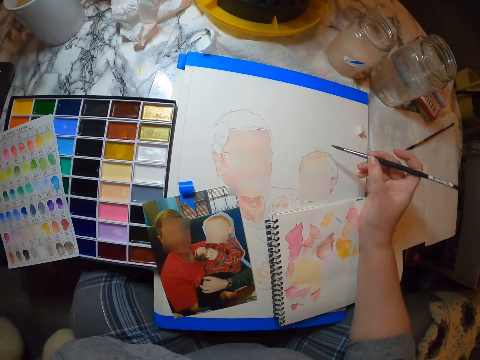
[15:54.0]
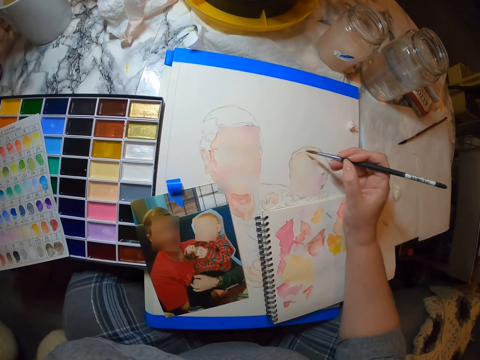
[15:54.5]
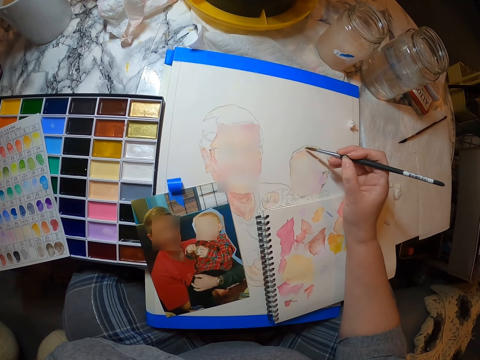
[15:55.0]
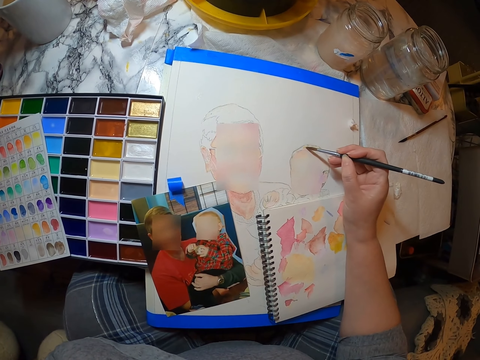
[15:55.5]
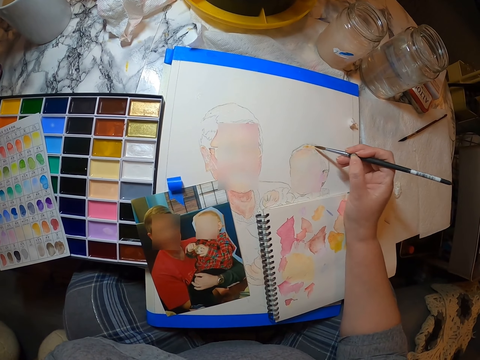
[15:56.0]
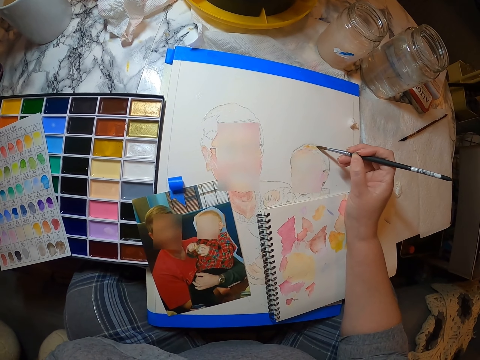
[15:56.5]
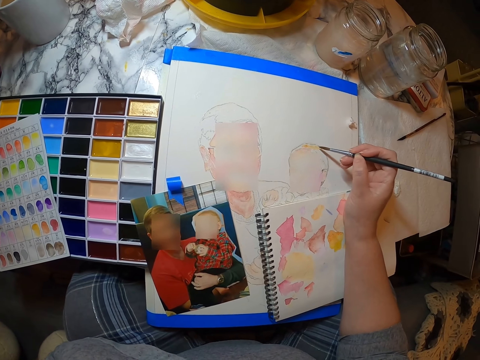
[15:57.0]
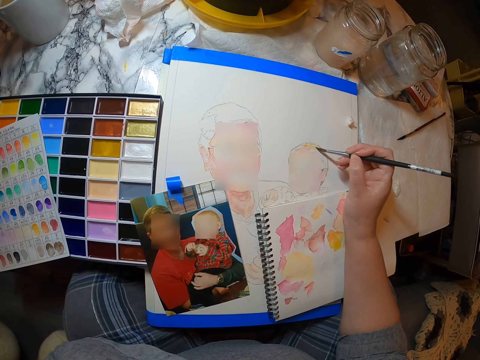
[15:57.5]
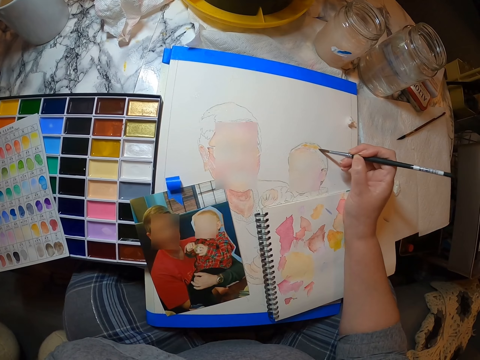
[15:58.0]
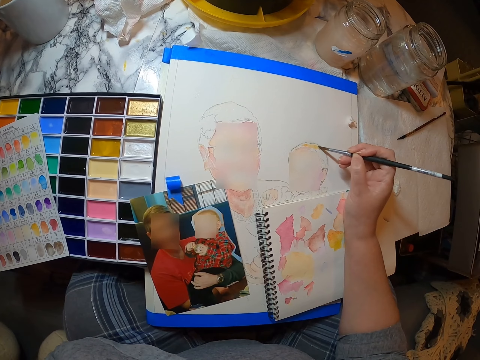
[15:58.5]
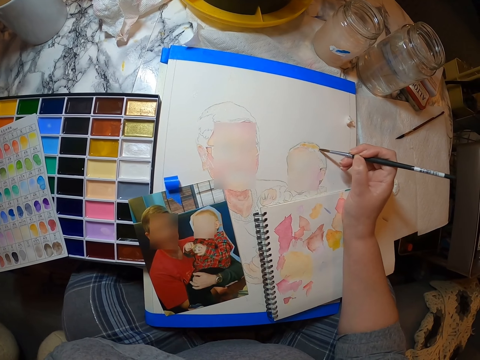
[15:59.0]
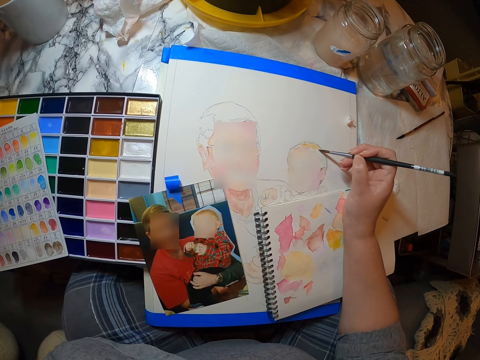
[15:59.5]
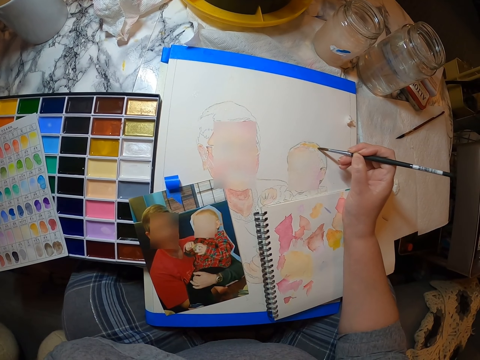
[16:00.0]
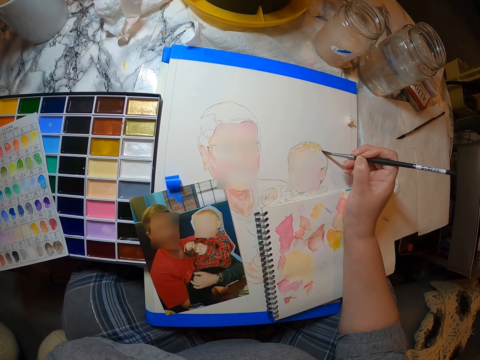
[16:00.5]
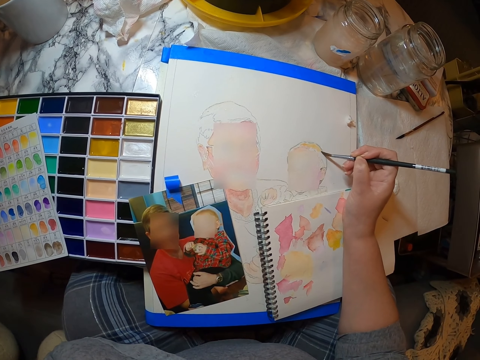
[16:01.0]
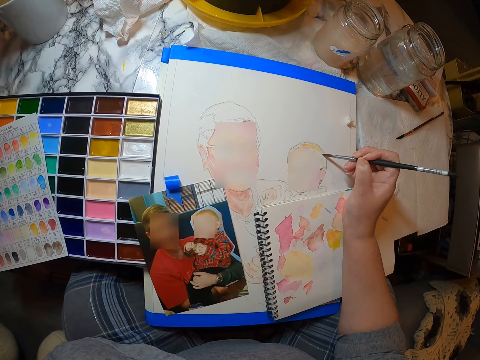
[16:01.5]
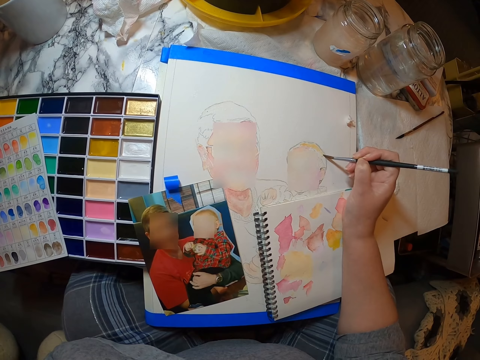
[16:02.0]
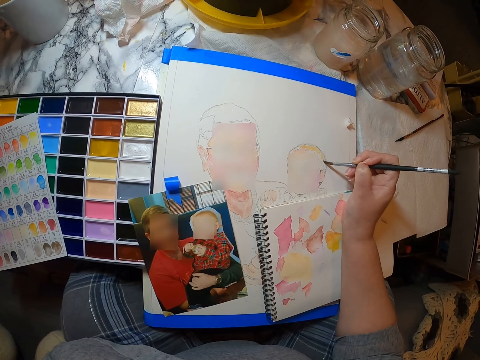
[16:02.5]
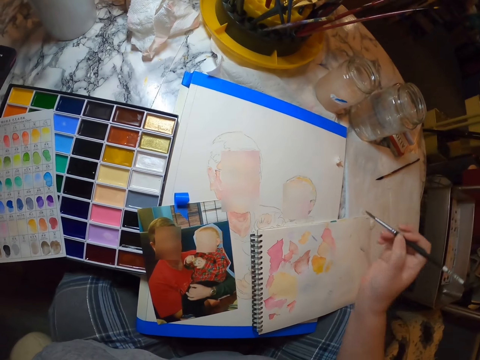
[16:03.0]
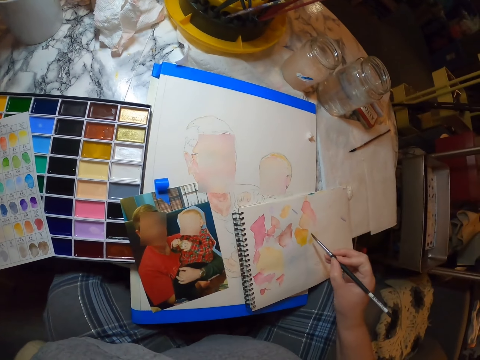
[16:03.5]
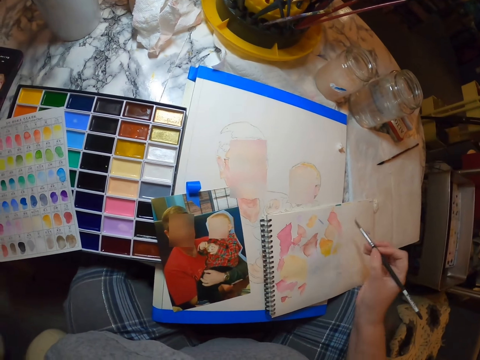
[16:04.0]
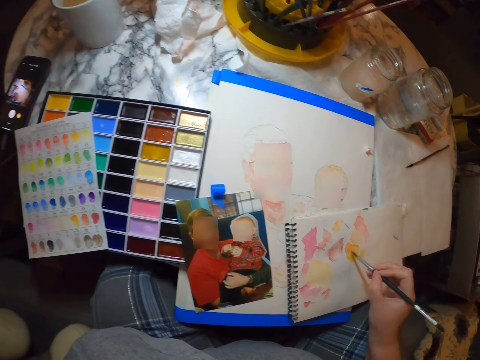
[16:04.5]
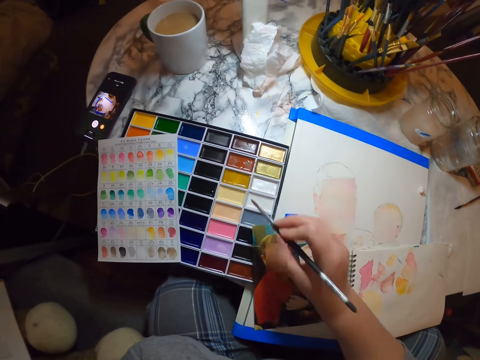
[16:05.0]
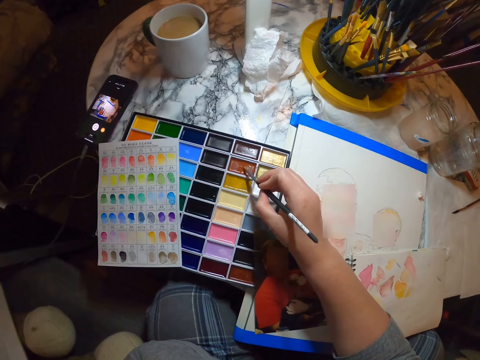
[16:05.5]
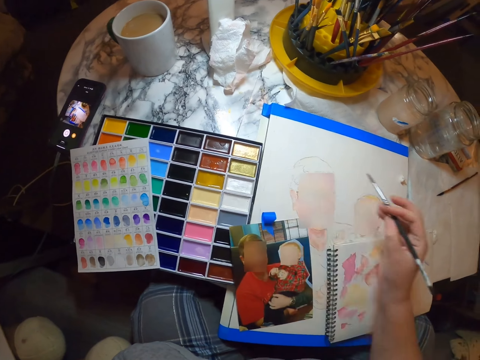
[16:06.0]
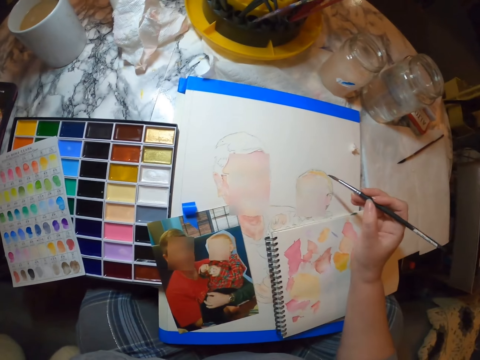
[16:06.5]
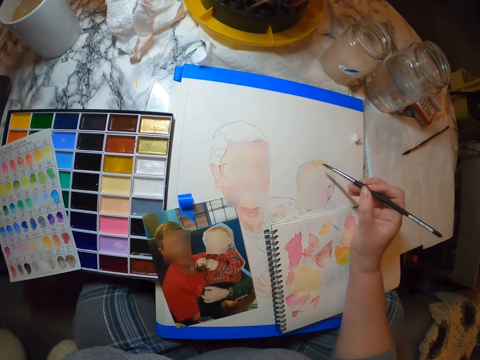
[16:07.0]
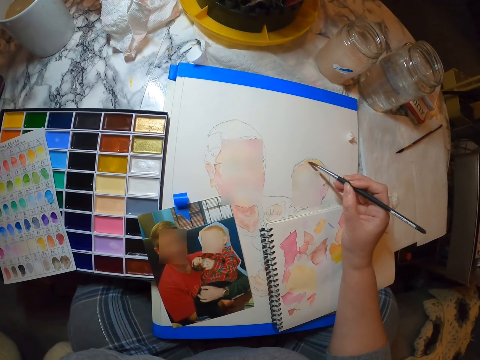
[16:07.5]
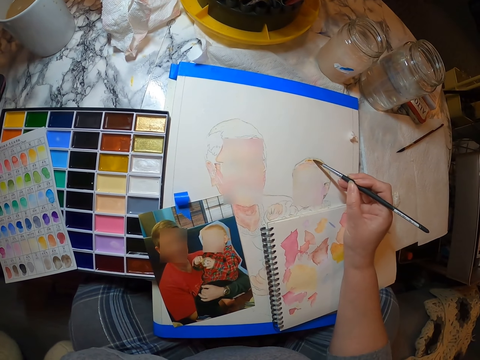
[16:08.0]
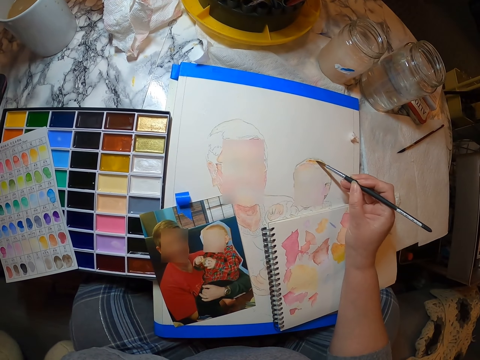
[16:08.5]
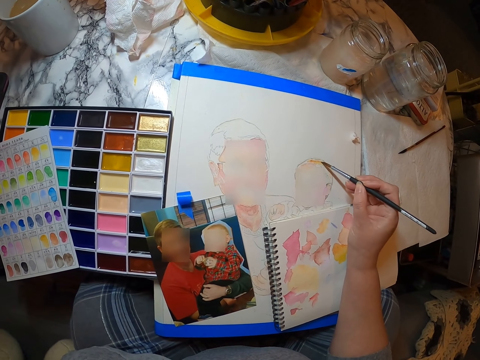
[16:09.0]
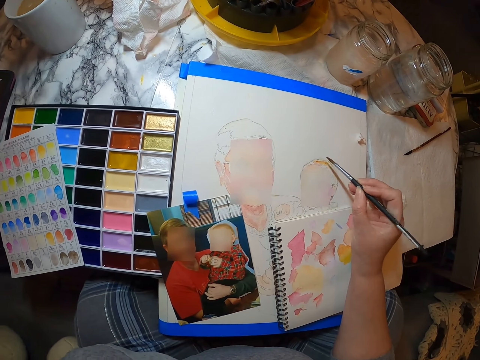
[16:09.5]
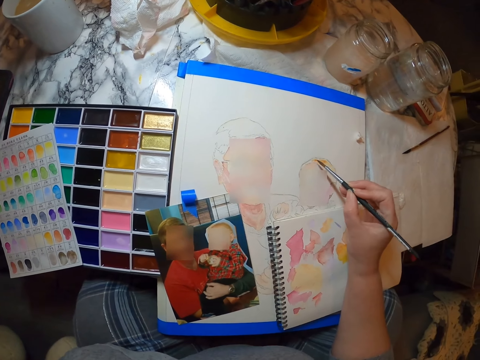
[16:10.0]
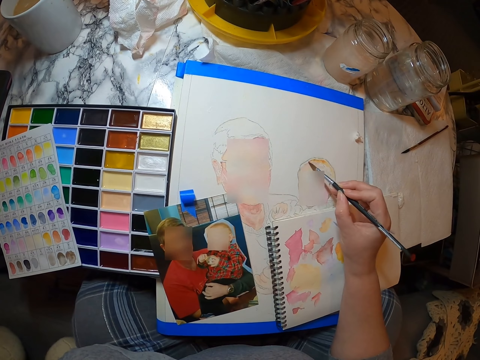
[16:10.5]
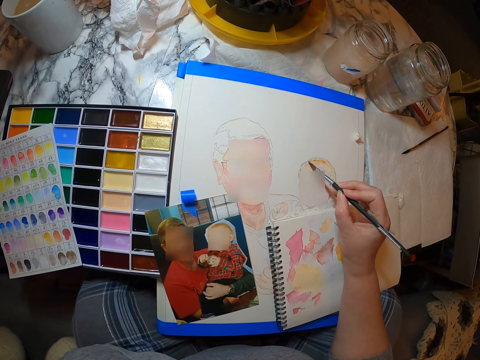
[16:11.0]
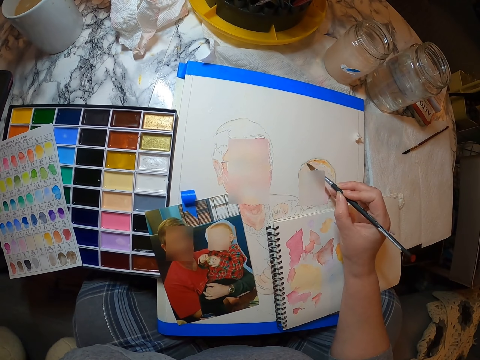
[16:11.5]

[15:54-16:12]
The camera wearer dips the paint brush in the paint palette. They paint.

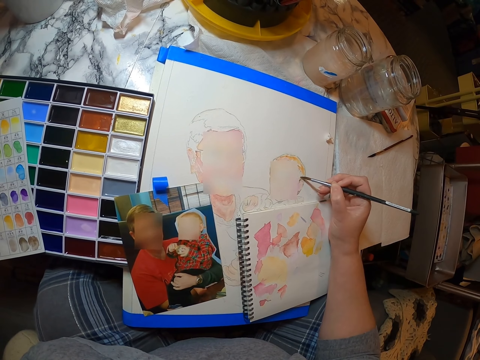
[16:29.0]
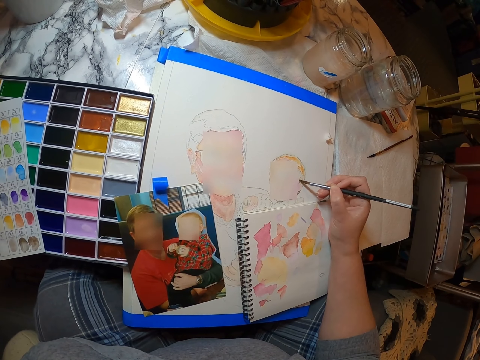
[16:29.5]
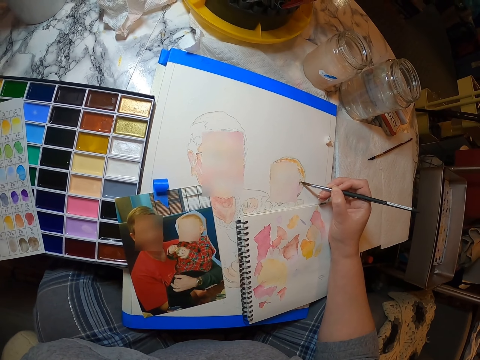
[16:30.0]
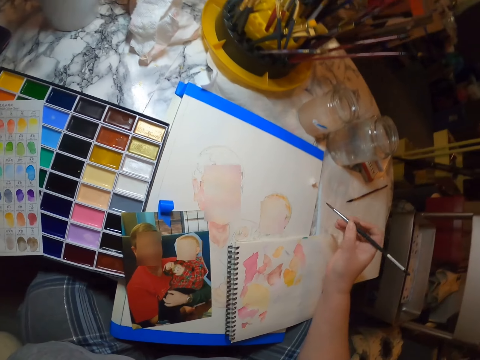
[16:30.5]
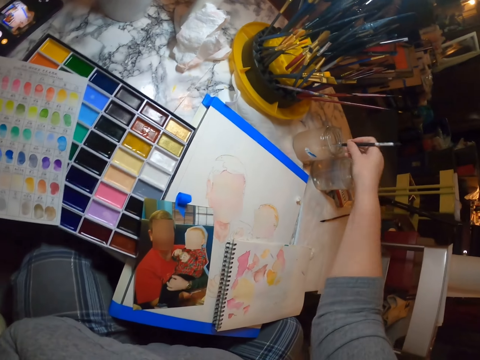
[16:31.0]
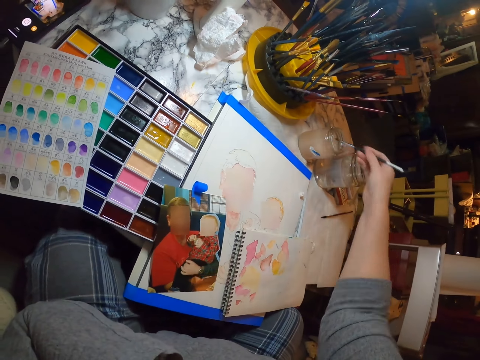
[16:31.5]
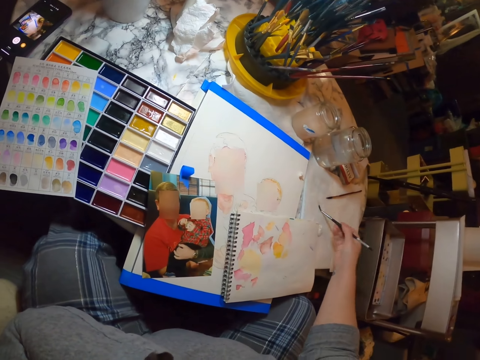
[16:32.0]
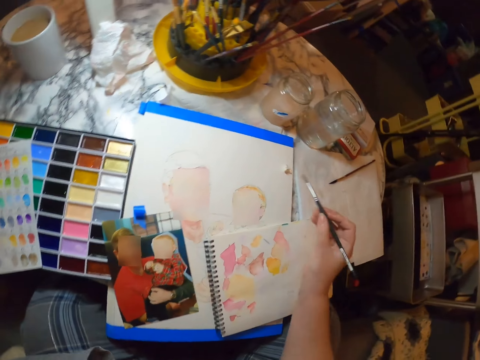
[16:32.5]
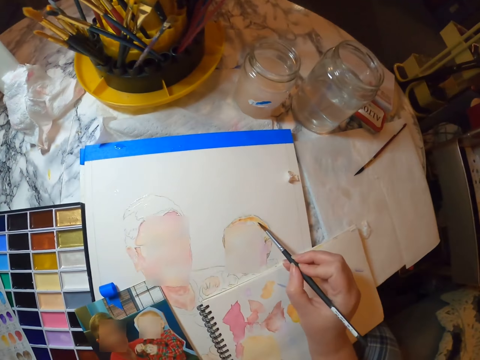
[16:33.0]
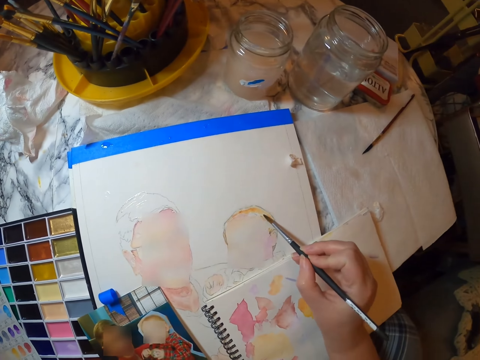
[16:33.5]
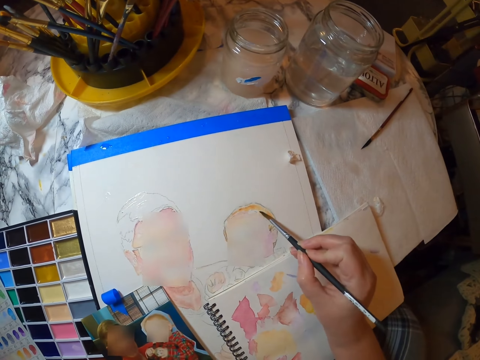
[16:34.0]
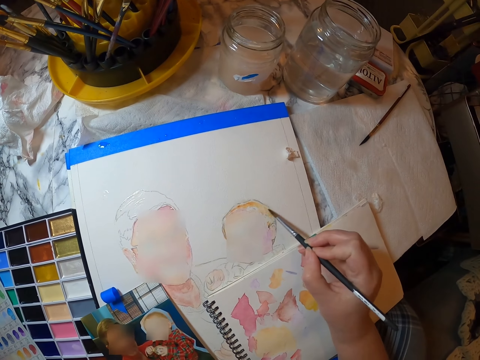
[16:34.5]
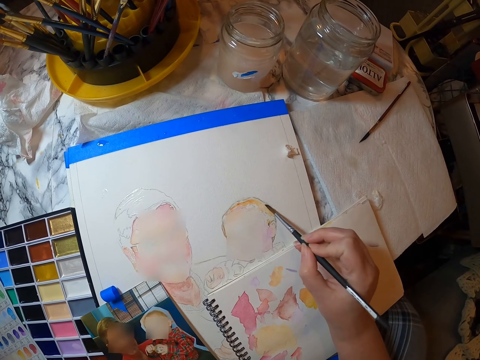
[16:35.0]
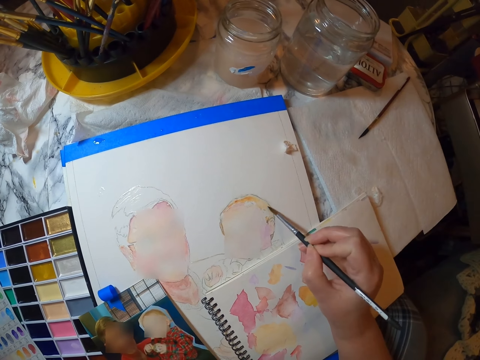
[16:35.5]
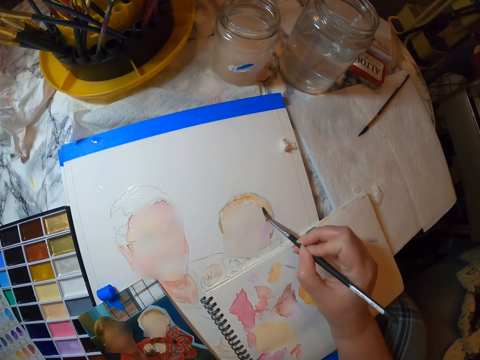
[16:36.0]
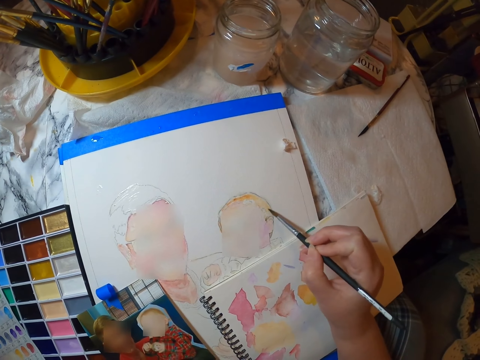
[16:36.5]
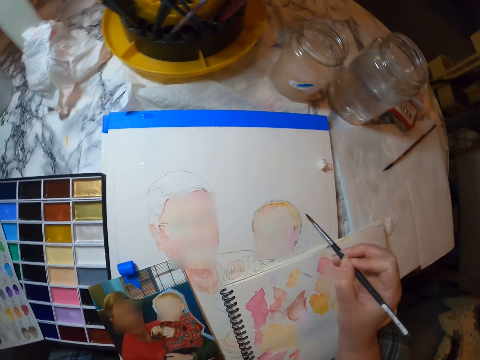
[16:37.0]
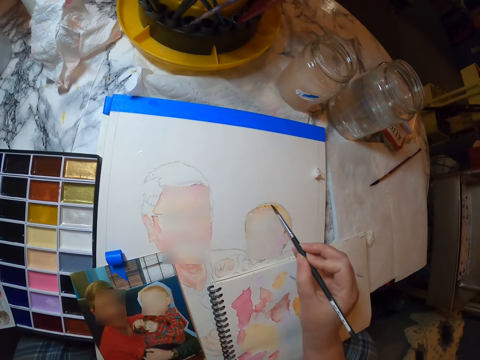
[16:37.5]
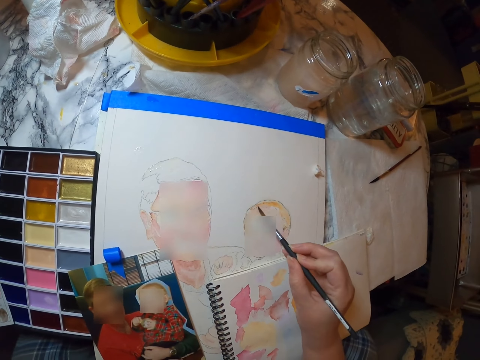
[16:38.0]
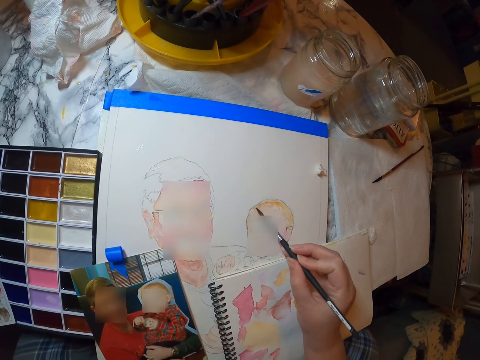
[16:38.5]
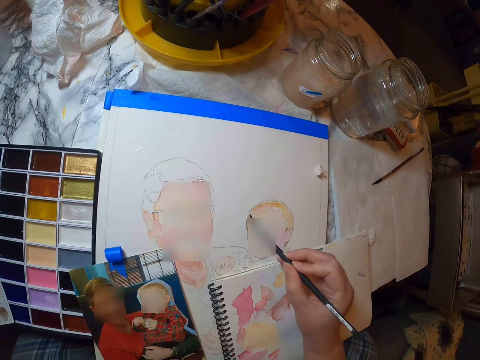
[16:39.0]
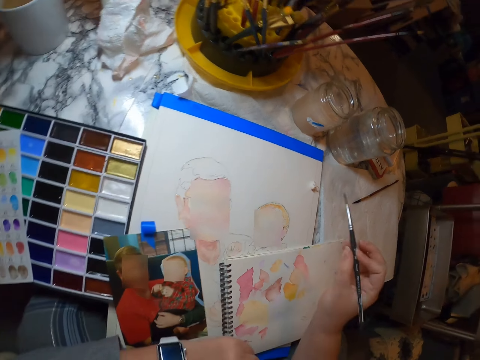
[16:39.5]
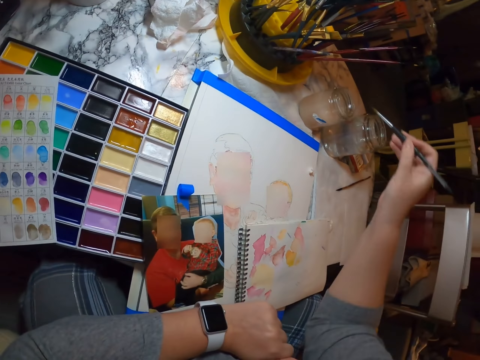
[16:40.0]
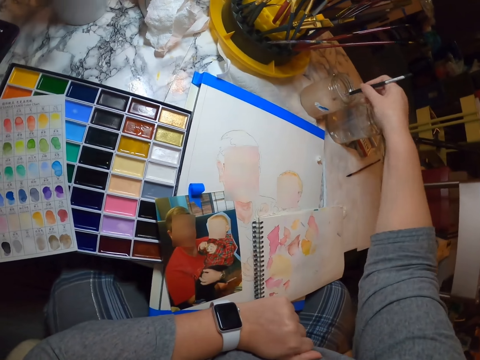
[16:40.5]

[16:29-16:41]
The camera wearer dips the brush in something. They dry the brush. They paint. They dip the brush in something.
